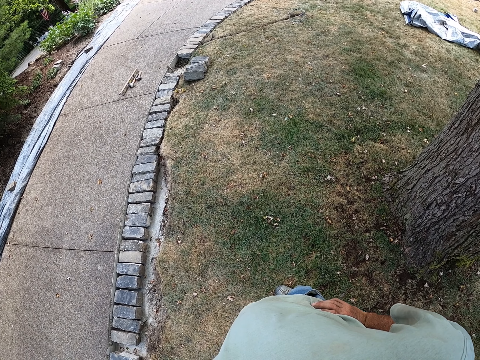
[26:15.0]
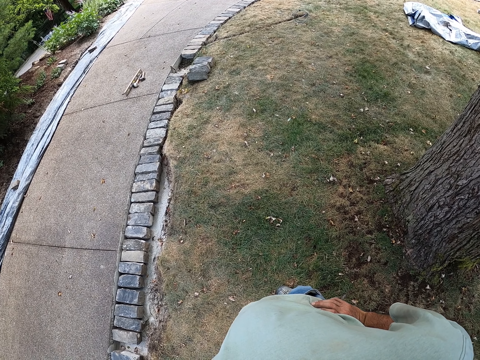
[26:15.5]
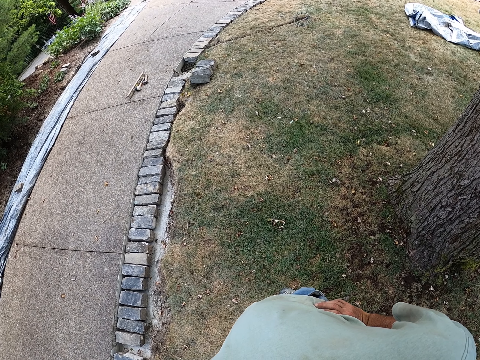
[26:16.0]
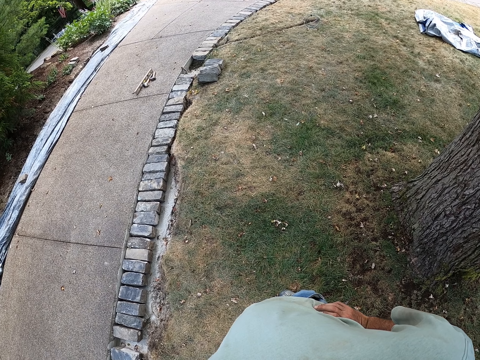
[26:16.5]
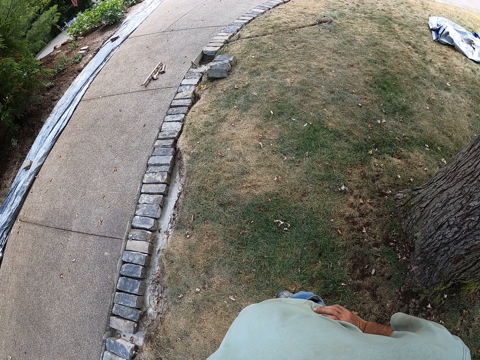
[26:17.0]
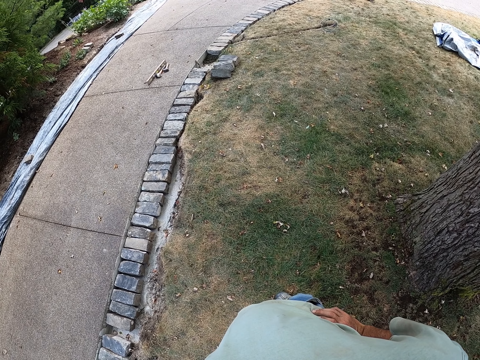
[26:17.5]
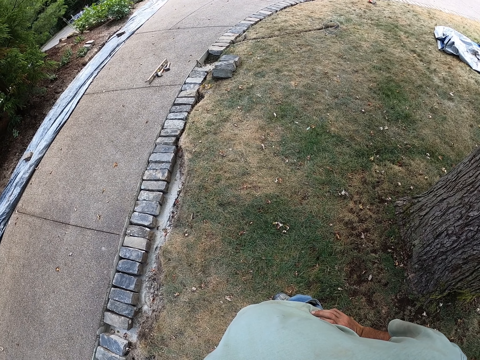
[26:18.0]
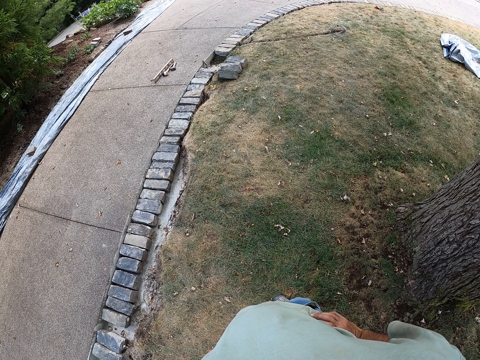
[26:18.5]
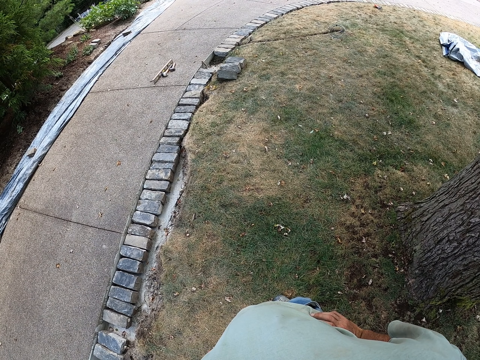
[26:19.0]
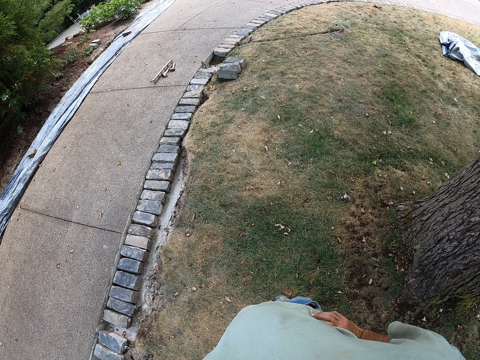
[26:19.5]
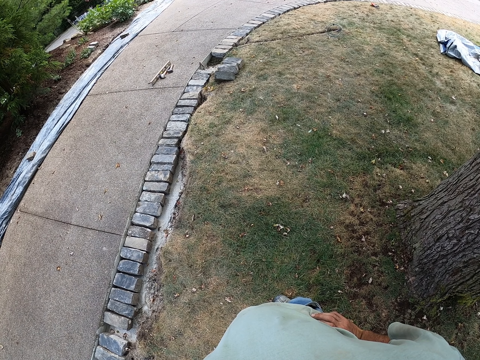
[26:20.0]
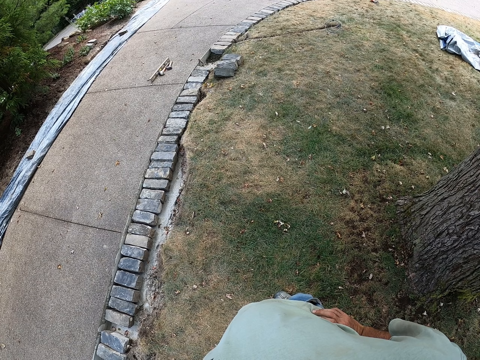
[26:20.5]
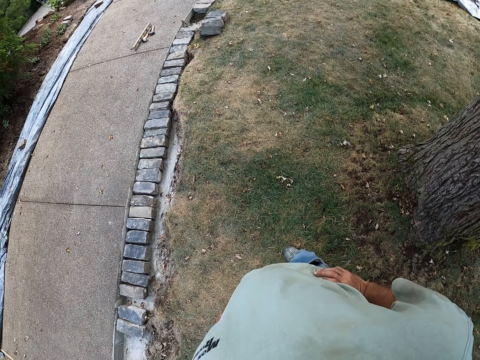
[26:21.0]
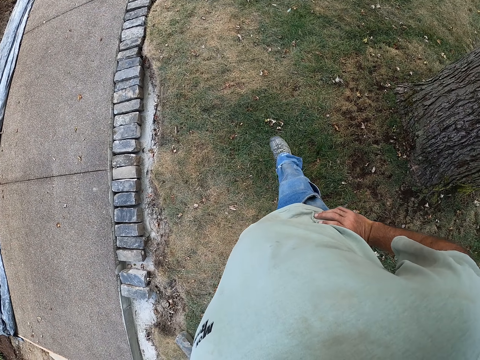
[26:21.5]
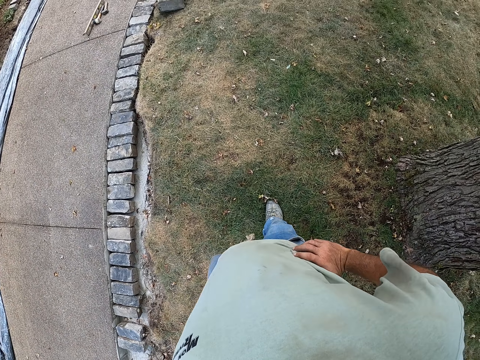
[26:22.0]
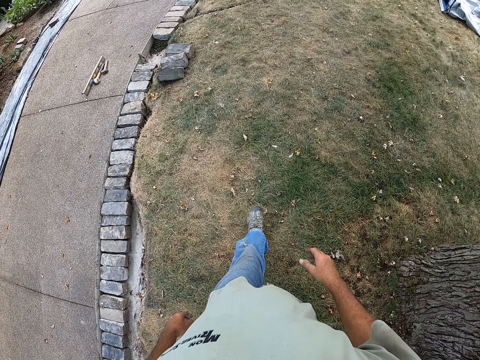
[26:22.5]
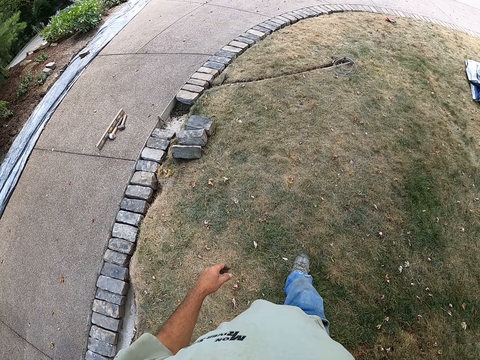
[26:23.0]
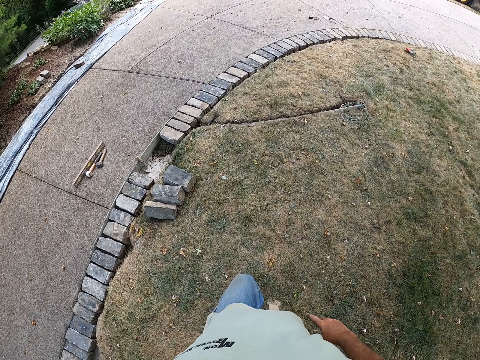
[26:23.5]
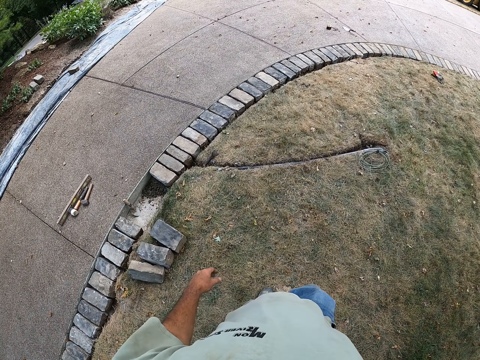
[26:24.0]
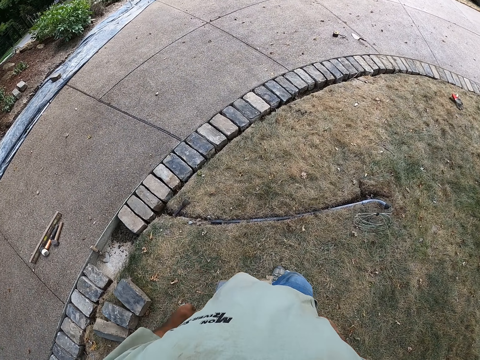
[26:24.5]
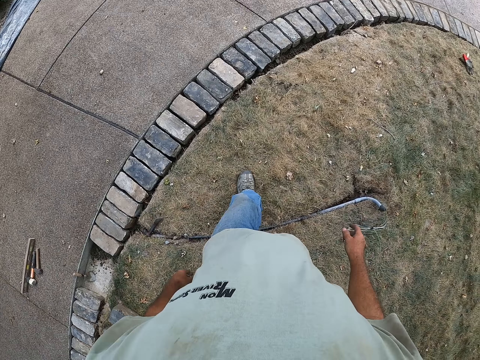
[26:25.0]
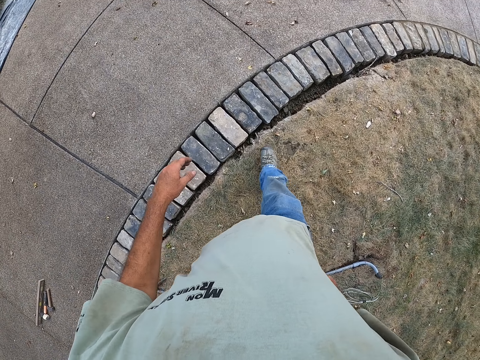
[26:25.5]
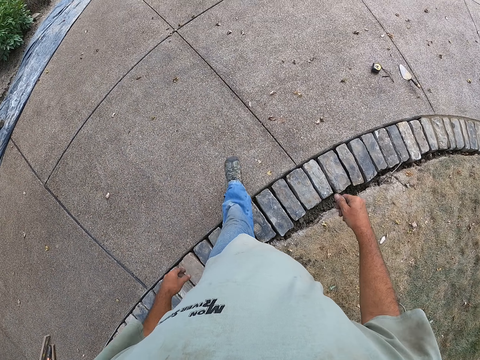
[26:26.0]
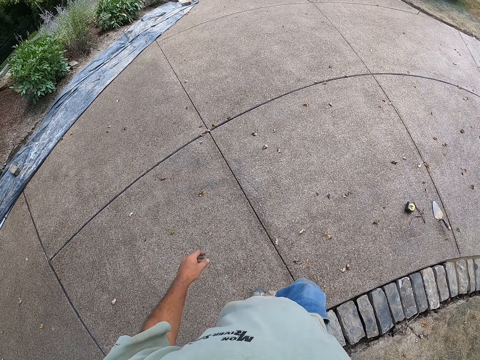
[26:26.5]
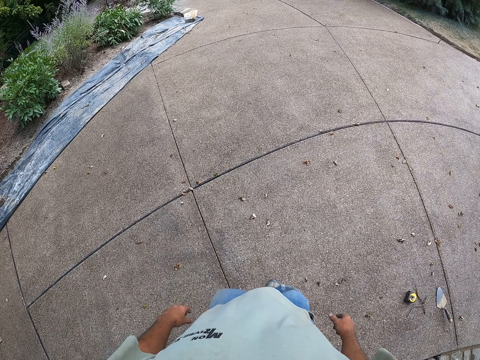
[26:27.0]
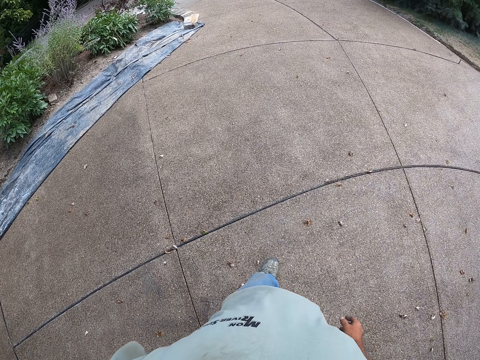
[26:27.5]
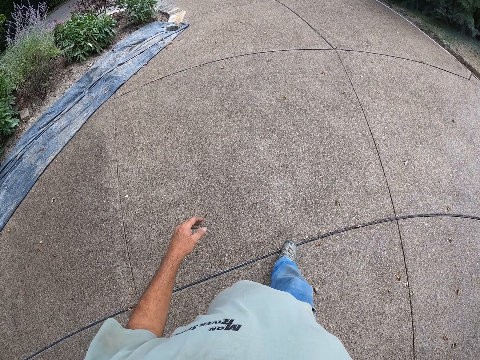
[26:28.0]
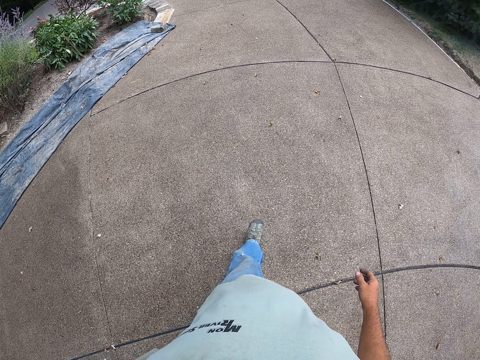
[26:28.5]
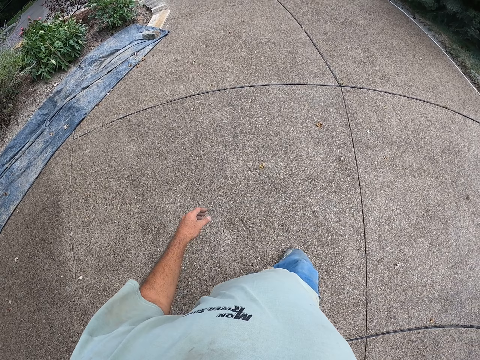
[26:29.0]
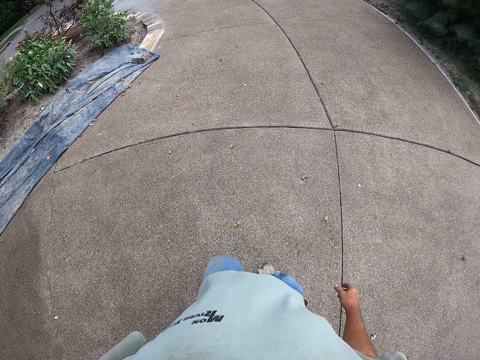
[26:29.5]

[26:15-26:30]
The camera wearer walks on the grass. They walk on the sidewalk.

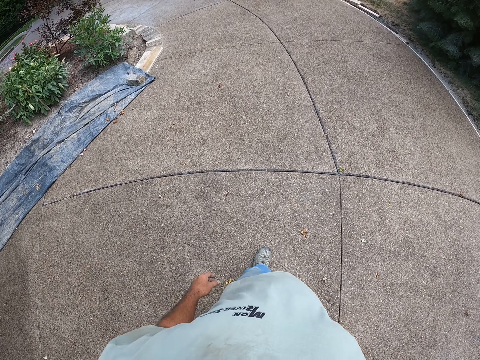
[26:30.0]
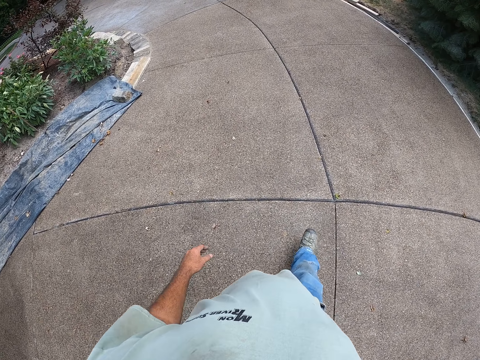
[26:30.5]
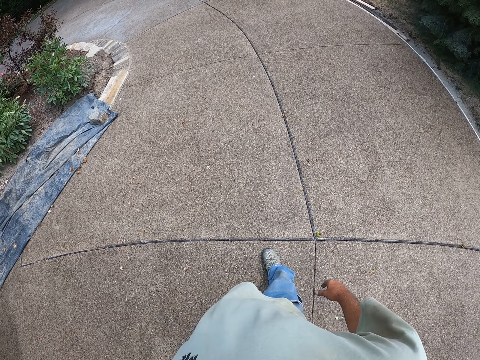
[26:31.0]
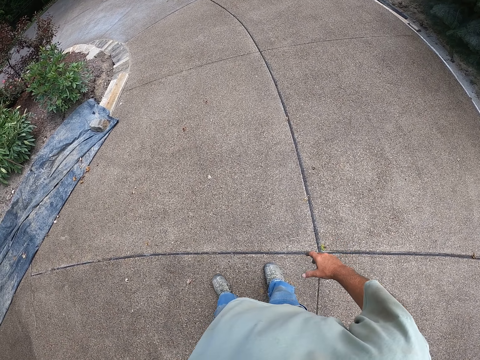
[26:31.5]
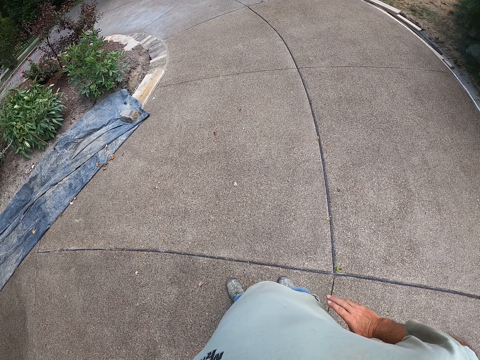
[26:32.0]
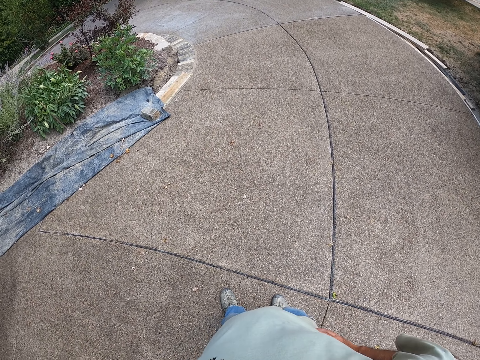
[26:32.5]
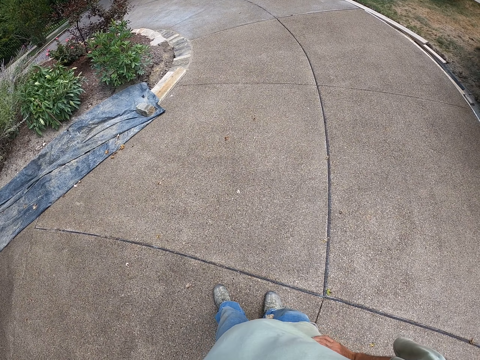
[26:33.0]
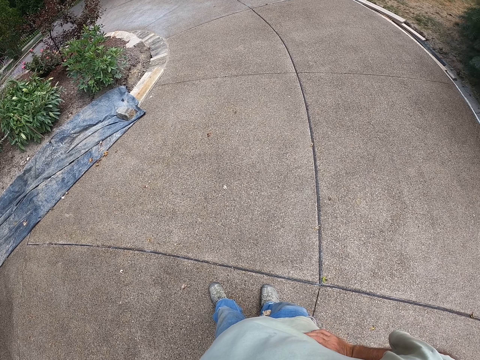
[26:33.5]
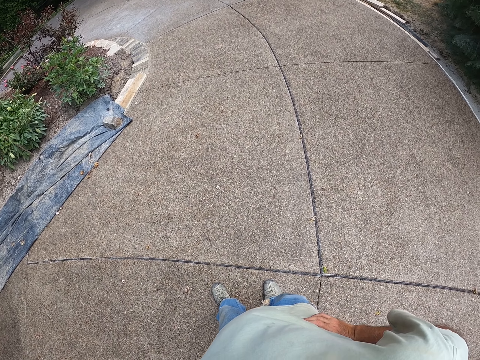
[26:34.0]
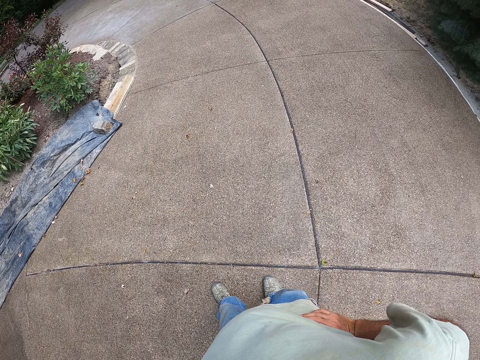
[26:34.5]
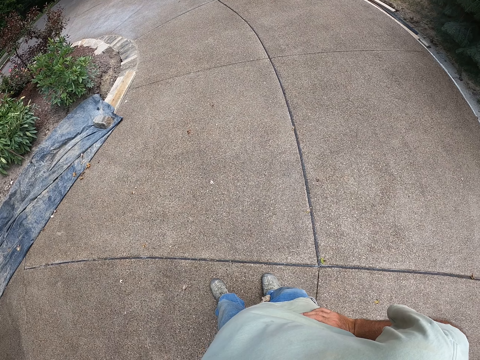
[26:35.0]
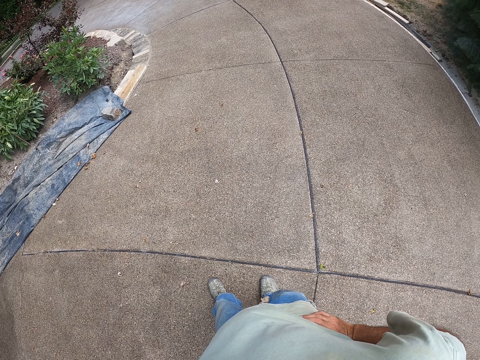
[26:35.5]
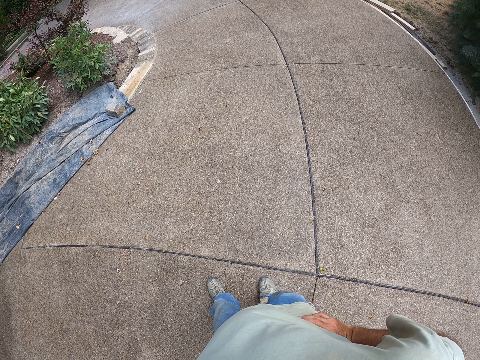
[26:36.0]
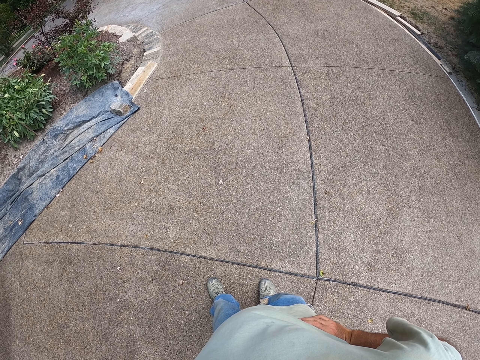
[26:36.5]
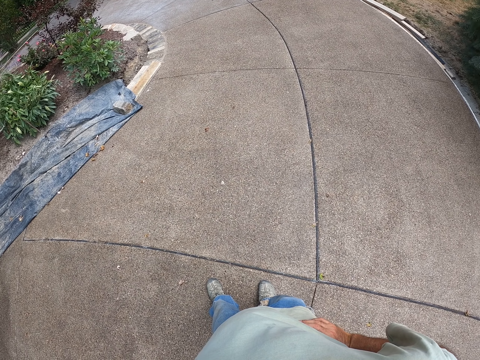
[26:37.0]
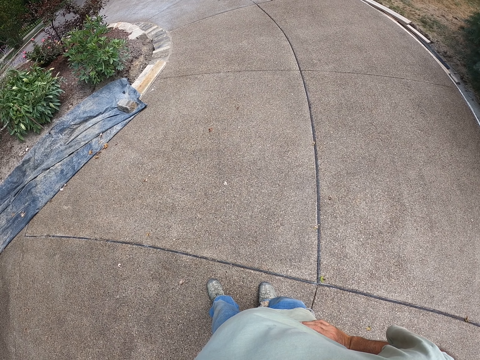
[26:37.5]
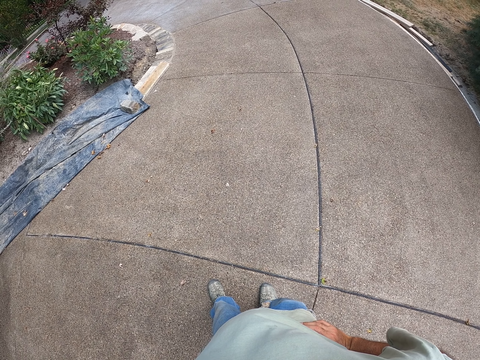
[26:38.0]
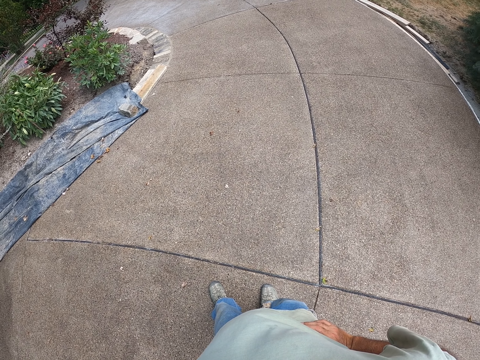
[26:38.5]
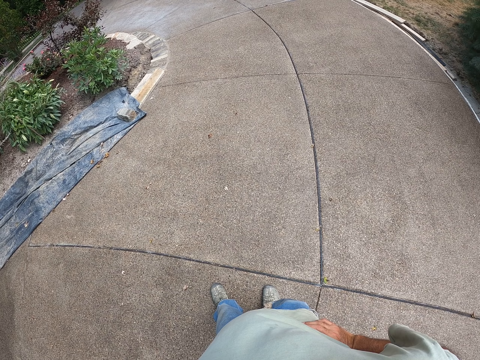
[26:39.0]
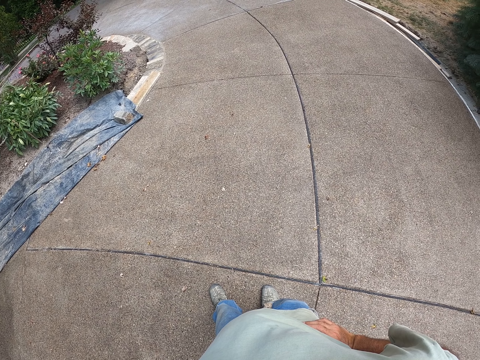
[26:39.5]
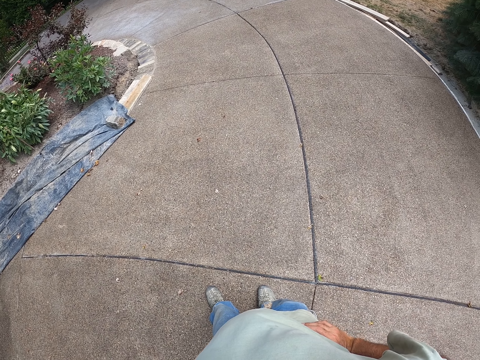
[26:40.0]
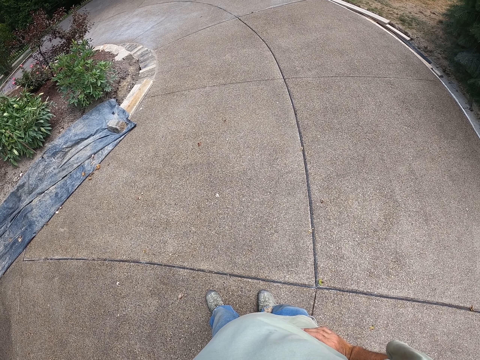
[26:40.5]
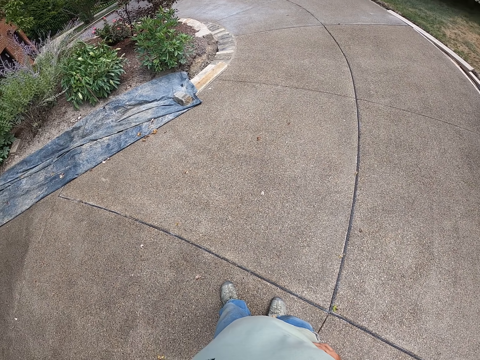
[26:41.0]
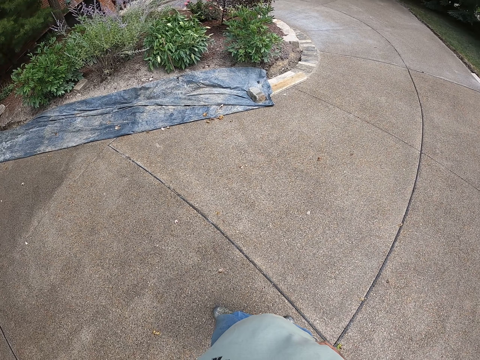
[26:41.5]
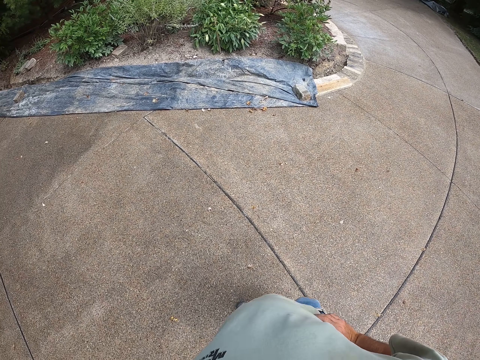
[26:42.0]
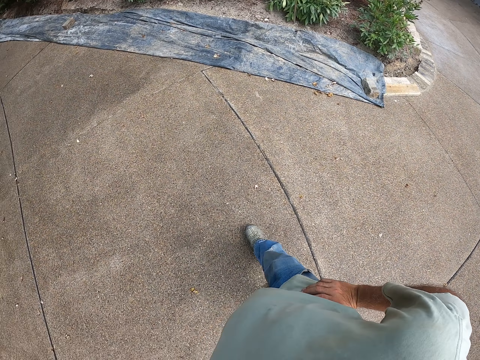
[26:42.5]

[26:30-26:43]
The camera wearer puts hands around the waist. They stand on the sidewalk. They look at the sidewalk.
